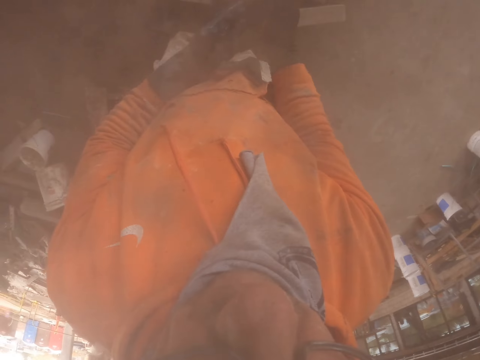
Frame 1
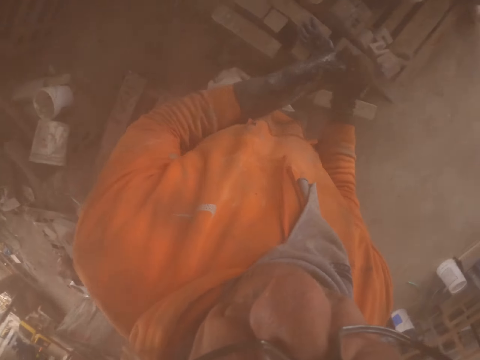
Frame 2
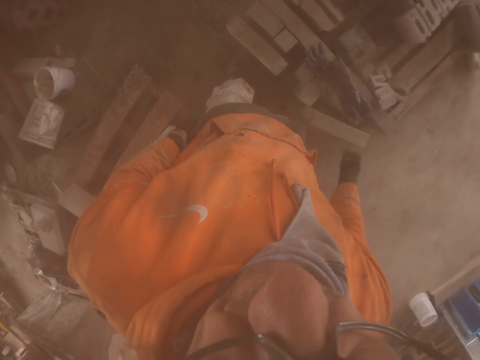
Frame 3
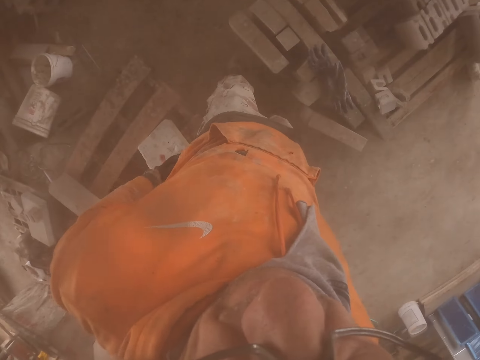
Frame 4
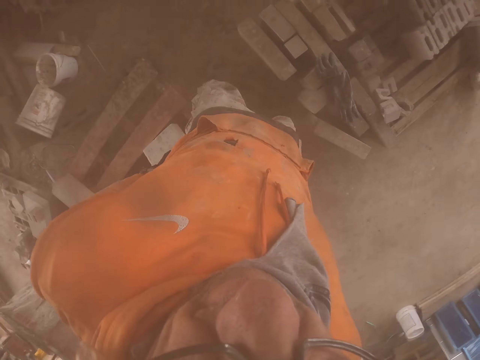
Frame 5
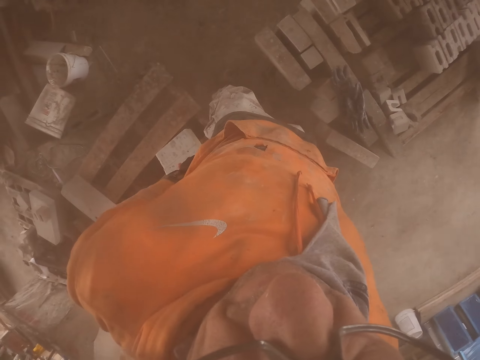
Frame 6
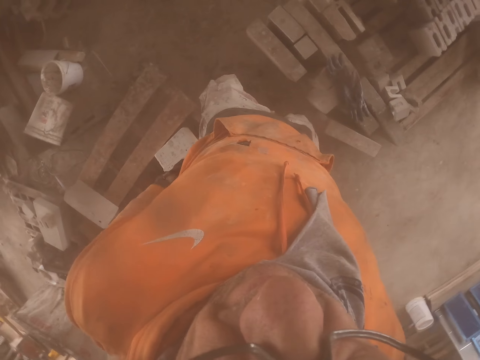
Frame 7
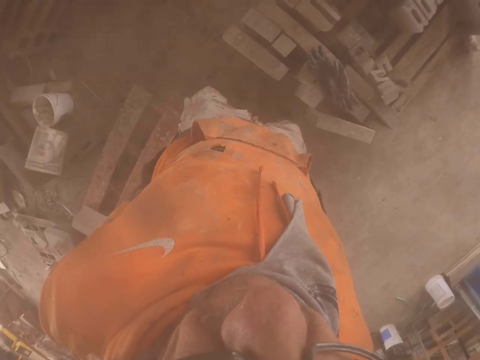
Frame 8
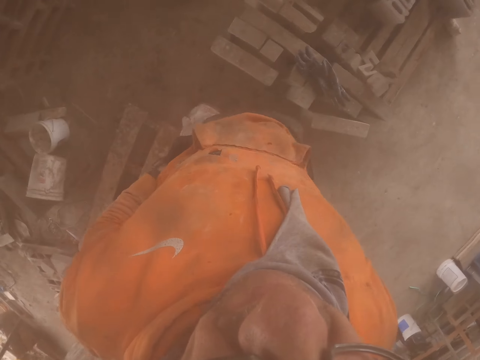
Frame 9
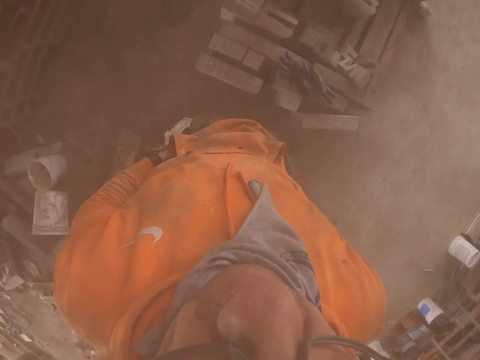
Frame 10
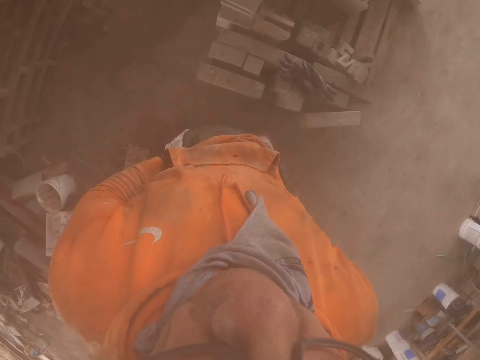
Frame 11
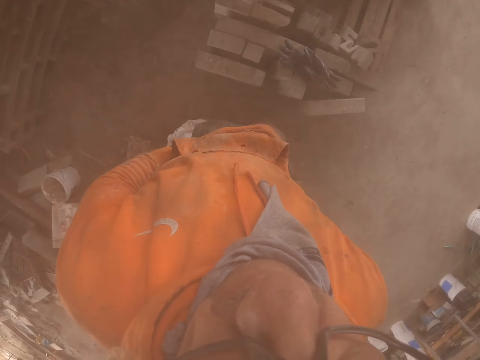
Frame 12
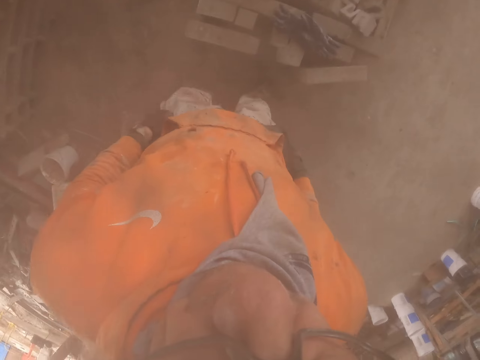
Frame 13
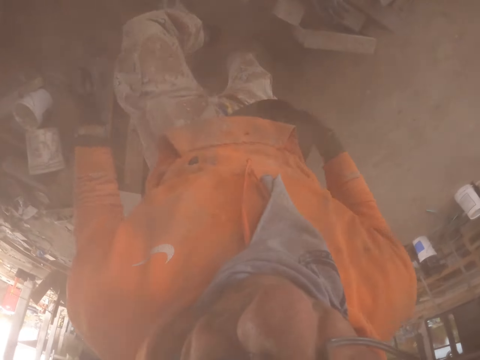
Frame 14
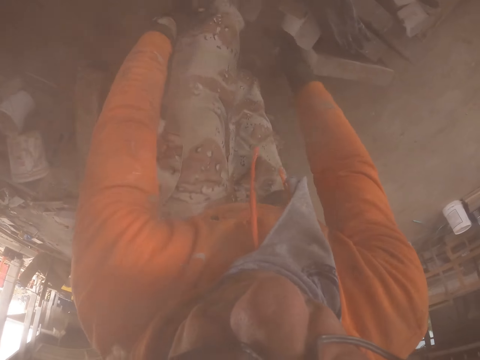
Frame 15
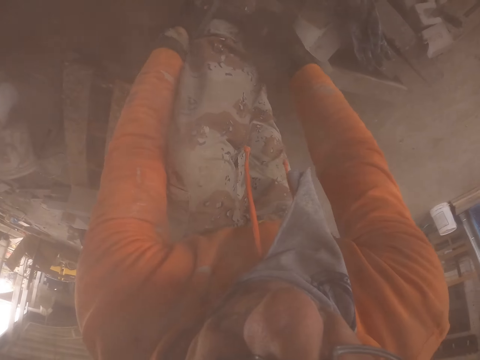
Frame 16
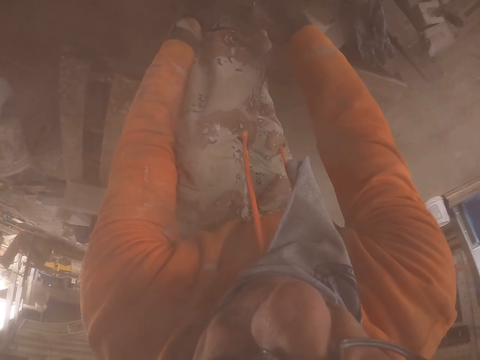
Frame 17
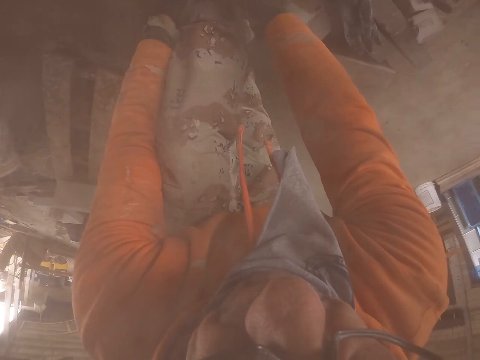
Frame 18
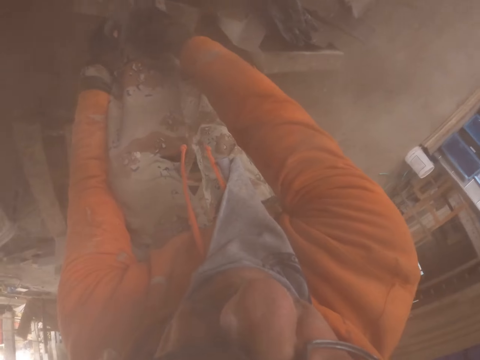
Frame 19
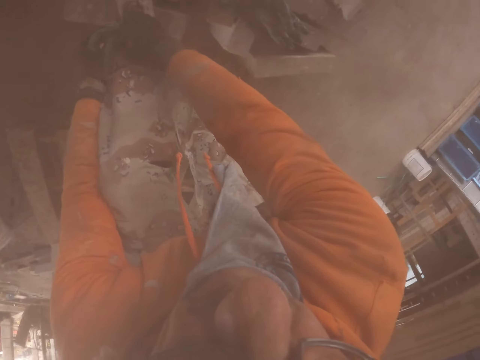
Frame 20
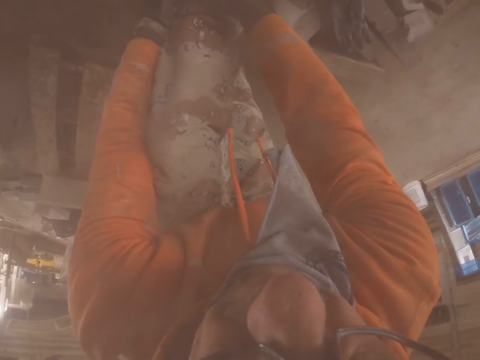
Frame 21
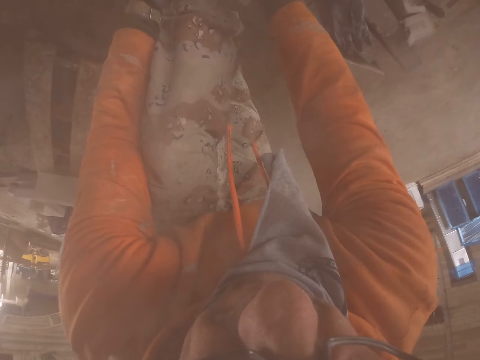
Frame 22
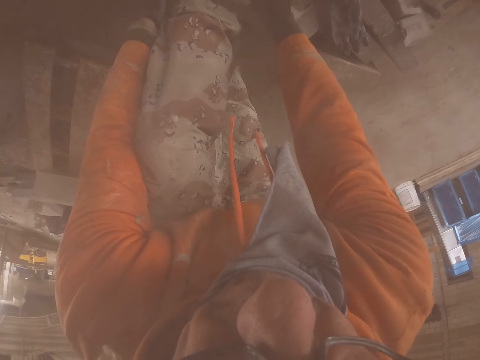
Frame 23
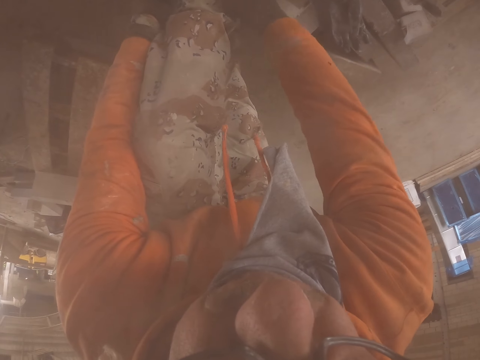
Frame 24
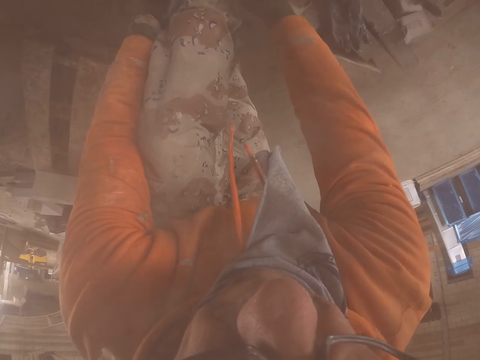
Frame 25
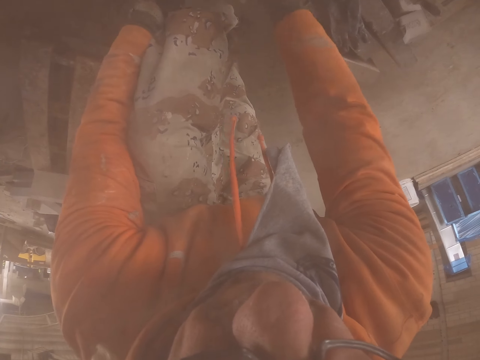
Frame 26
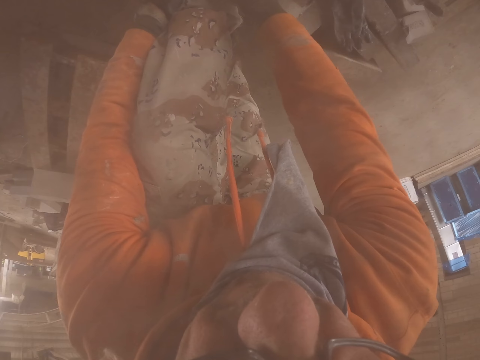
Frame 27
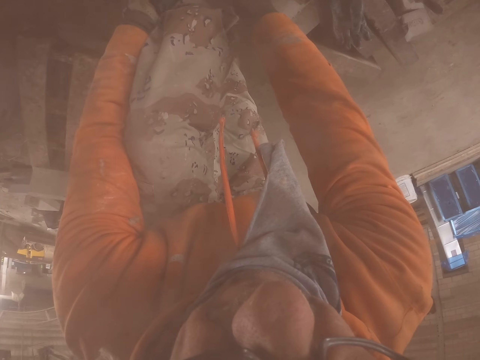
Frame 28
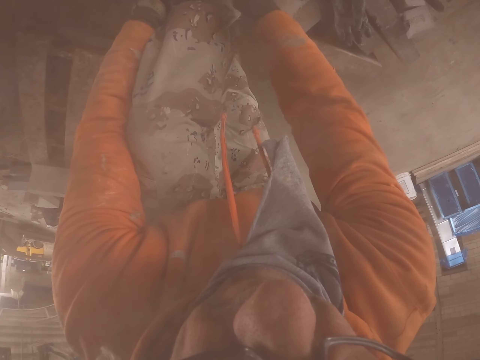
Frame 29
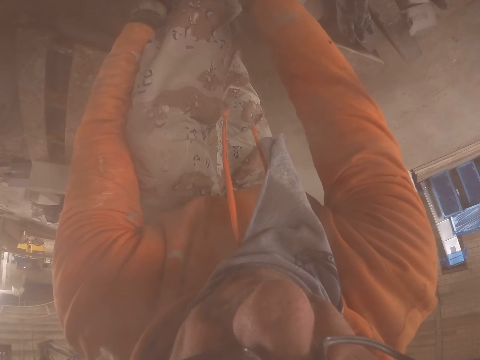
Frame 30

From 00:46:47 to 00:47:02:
The camera wearer pulls his pants. He lifts the cloth up. He ties the shoe lace.

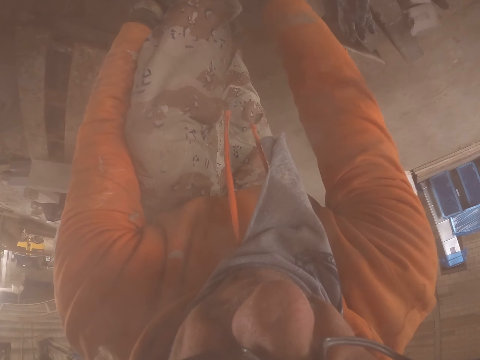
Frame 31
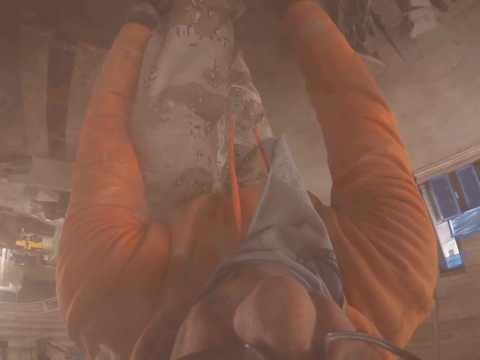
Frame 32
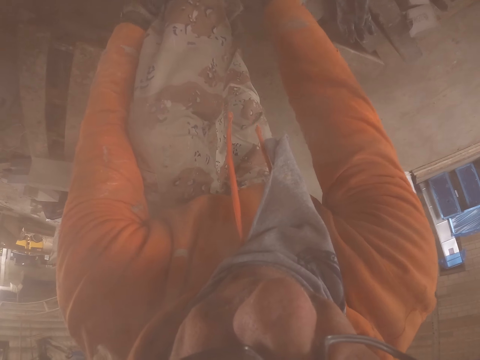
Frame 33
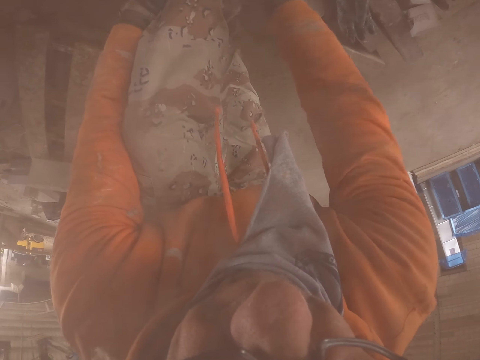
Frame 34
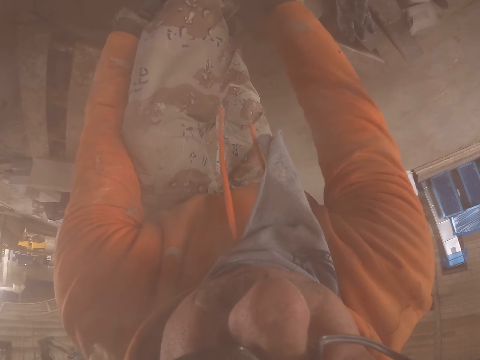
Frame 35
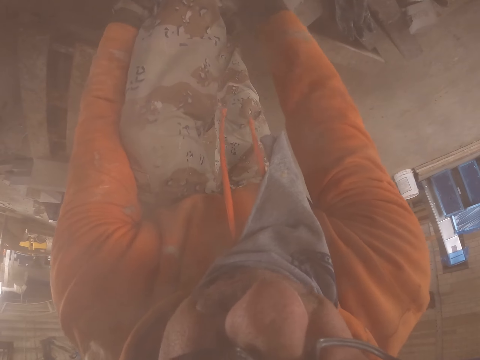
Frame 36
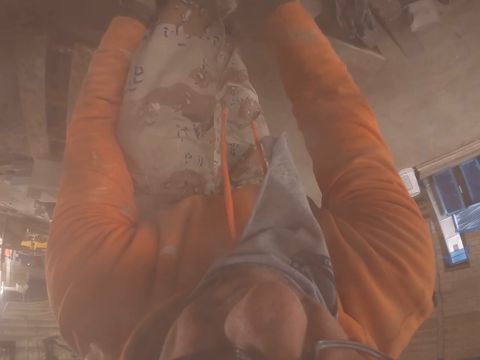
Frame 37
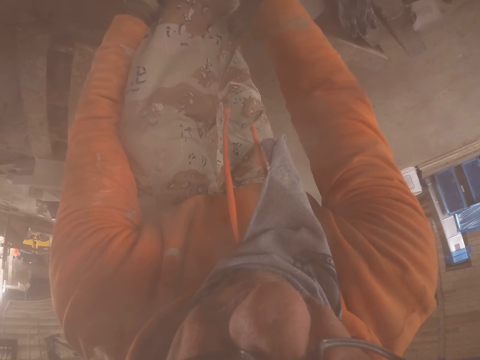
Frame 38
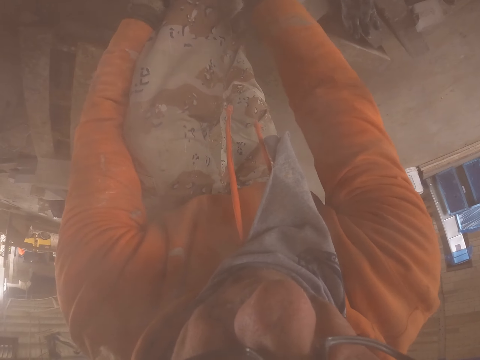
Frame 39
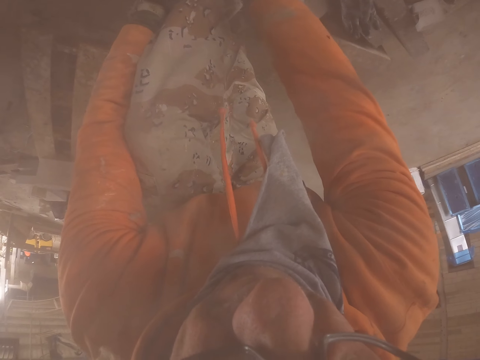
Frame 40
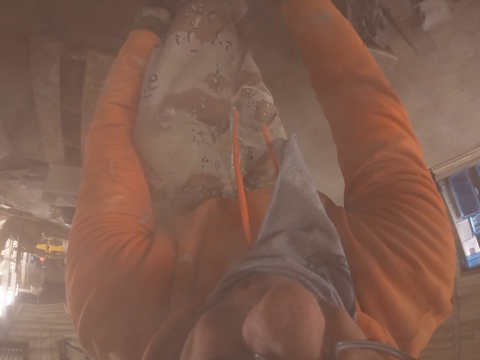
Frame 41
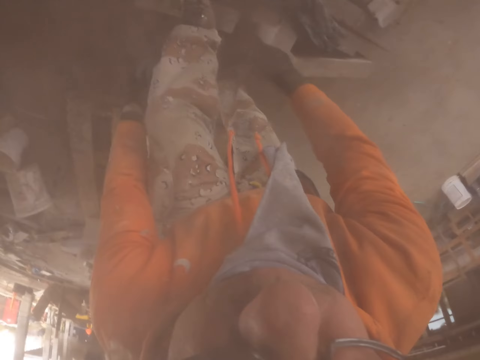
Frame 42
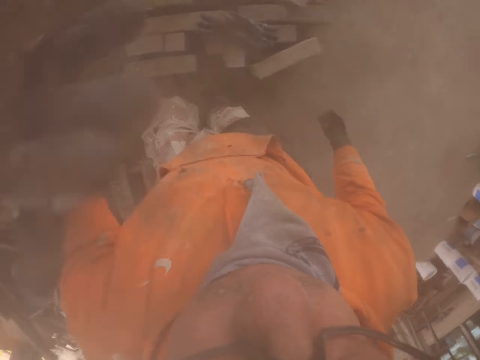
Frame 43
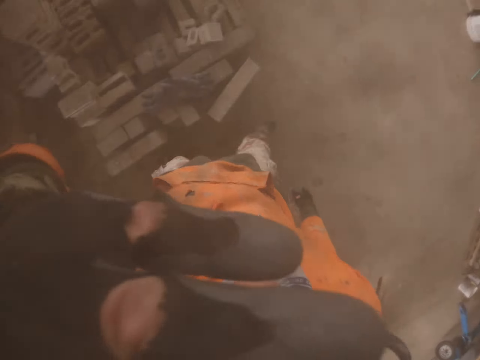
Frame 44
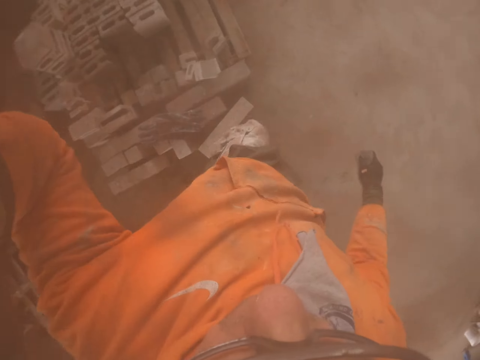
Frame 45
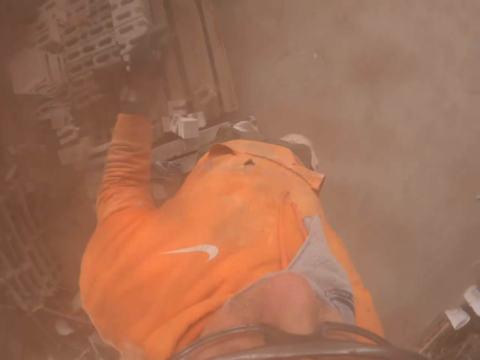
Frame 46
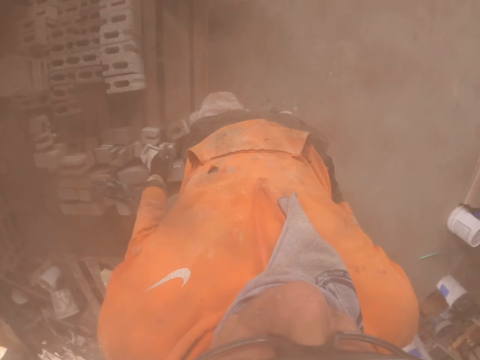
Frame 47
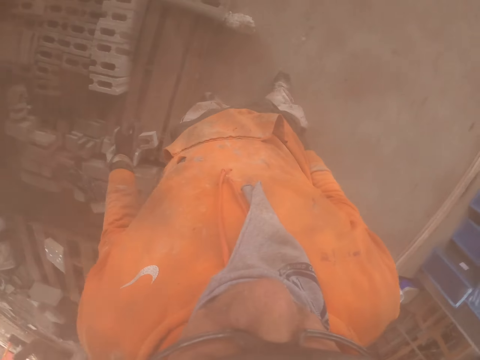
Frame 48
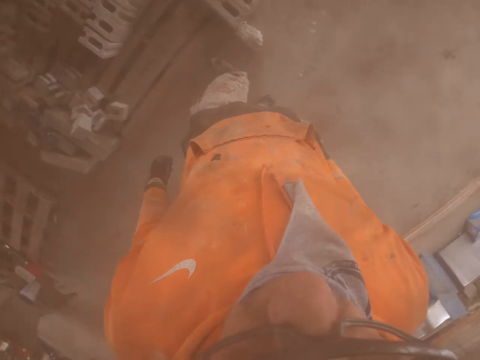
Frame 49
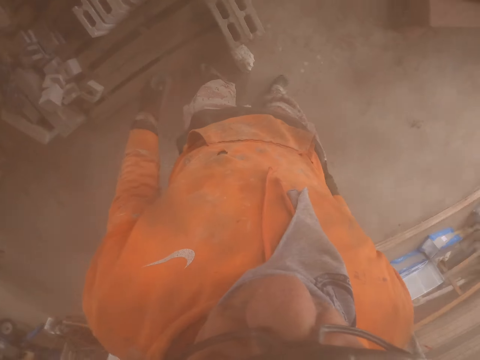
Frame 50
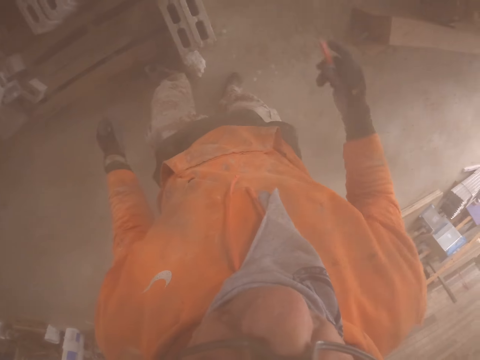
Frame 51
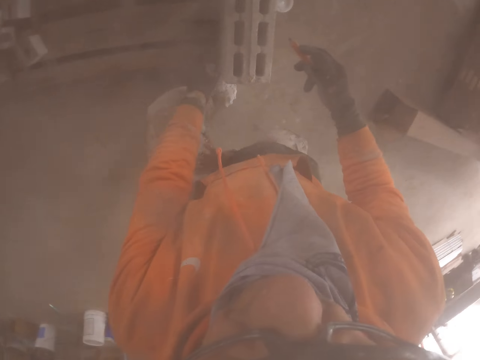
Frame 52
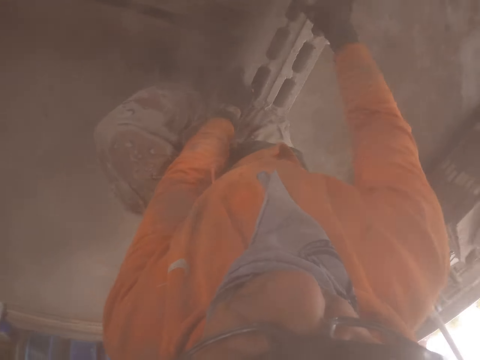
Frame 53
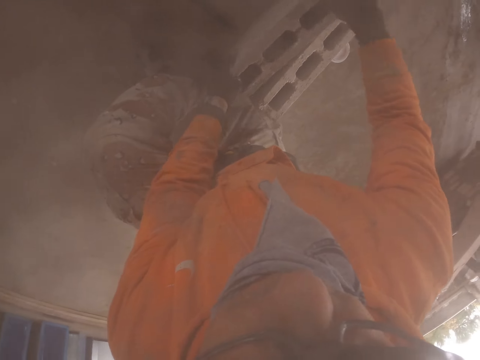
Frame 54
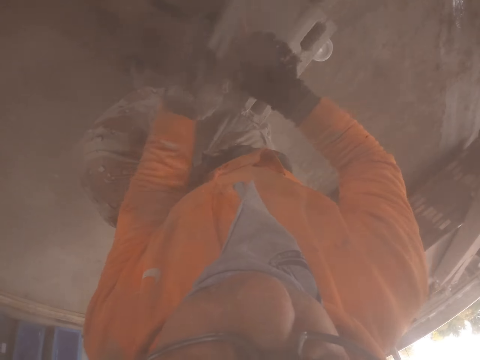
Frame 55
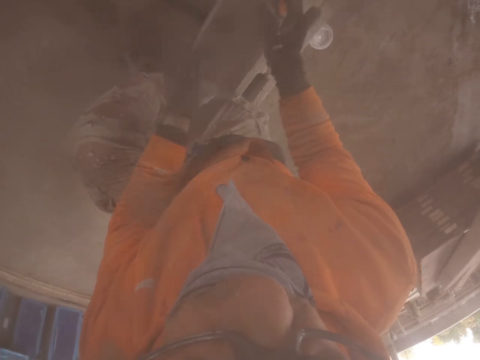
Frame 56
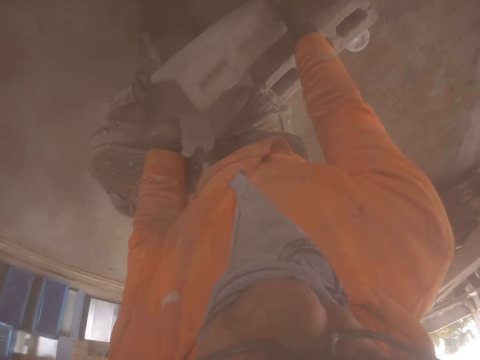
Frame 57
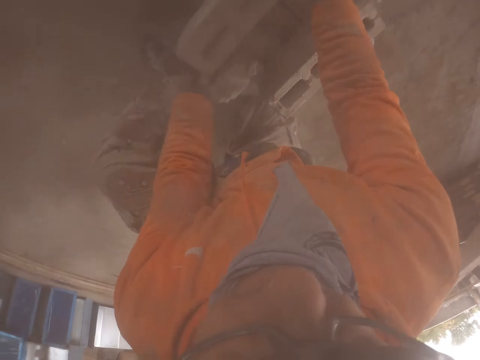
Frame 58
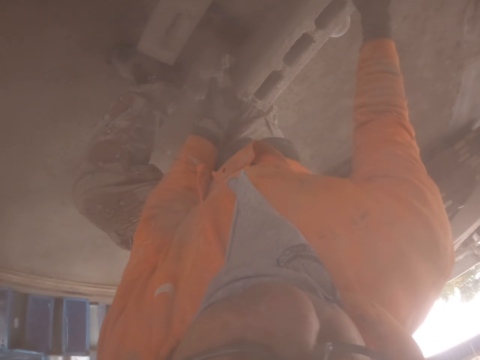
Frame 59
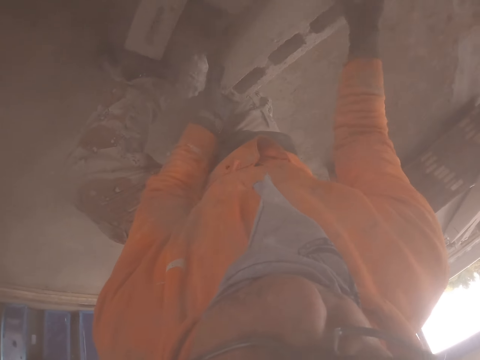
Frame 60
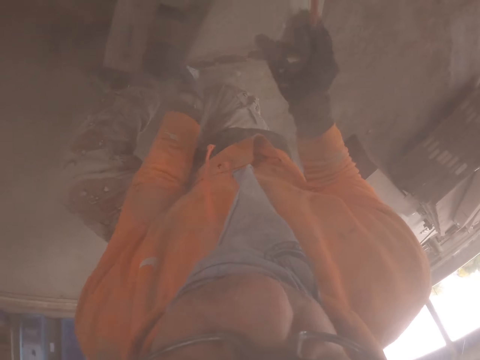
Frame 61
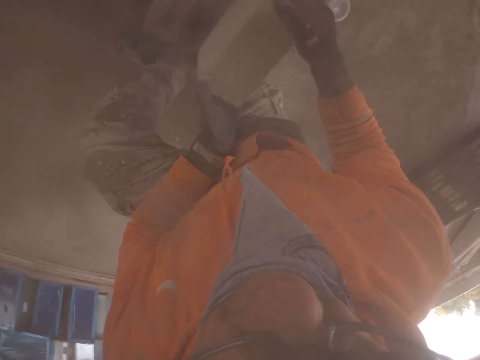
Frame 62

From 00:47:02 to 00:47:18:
The camera wearer touches the camera. They overturn the brick. They arrange the bricks.
